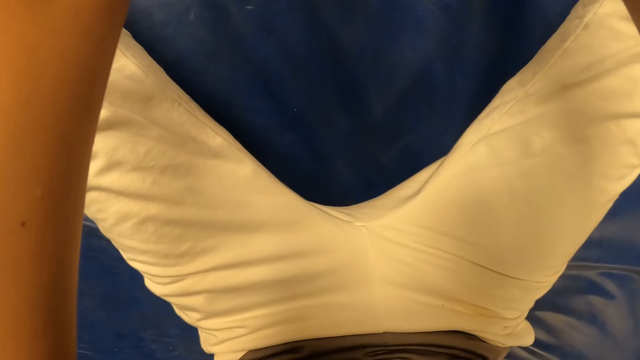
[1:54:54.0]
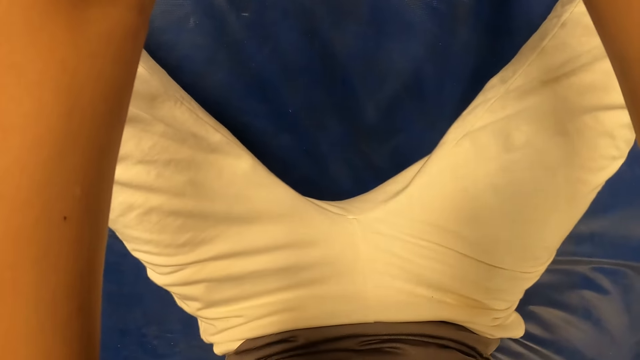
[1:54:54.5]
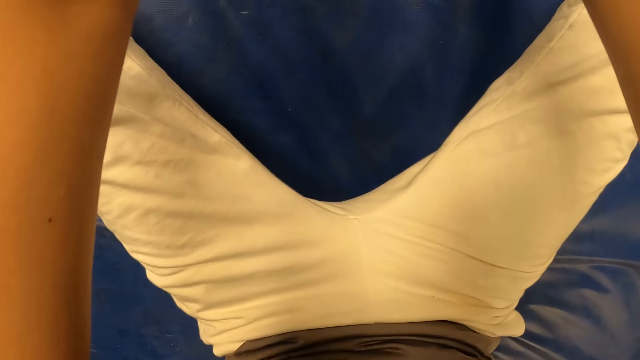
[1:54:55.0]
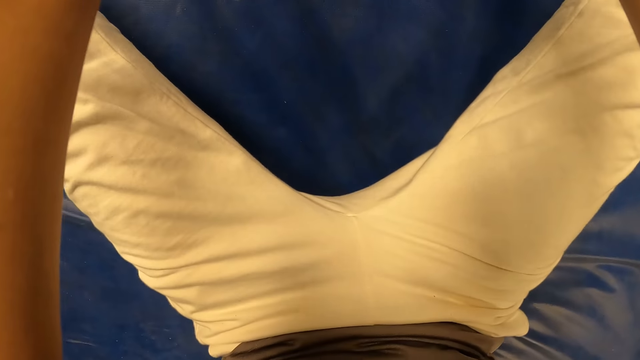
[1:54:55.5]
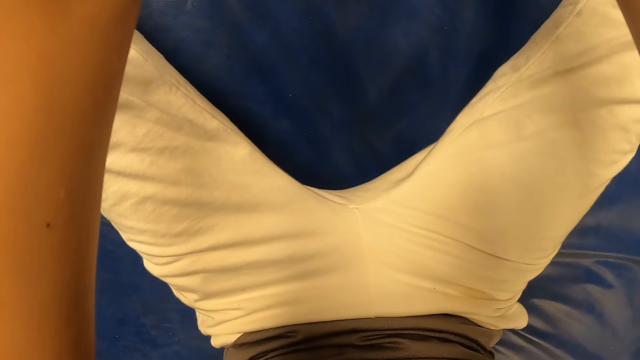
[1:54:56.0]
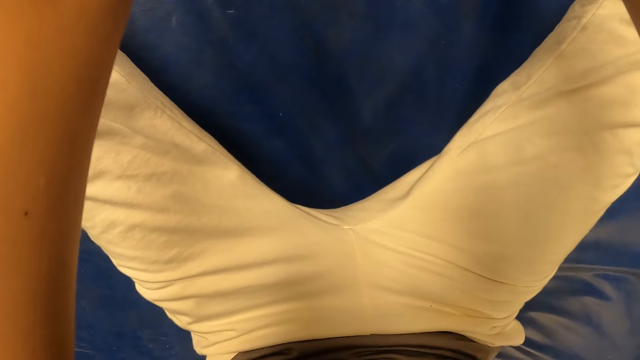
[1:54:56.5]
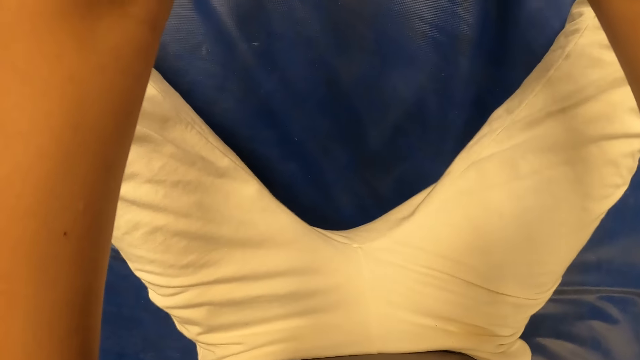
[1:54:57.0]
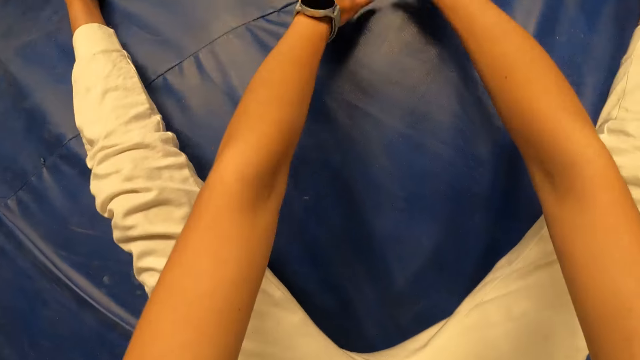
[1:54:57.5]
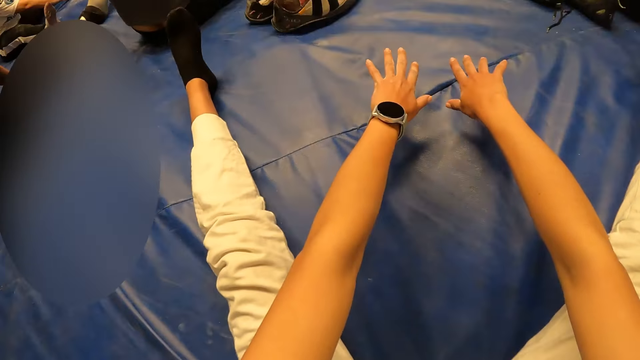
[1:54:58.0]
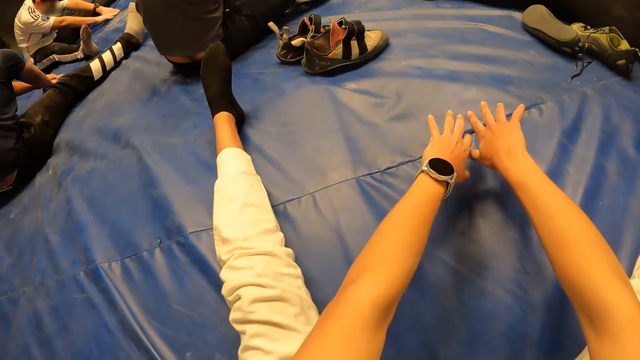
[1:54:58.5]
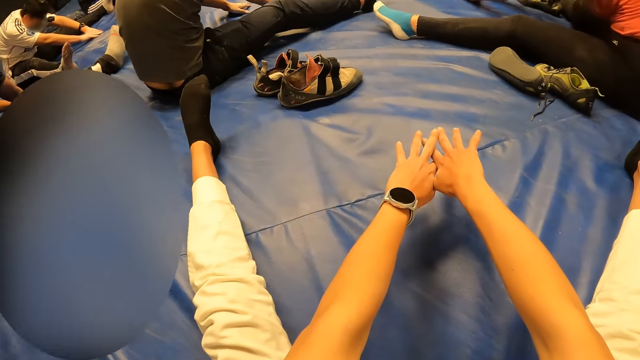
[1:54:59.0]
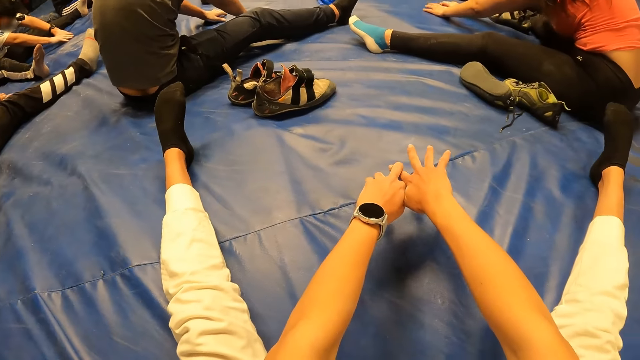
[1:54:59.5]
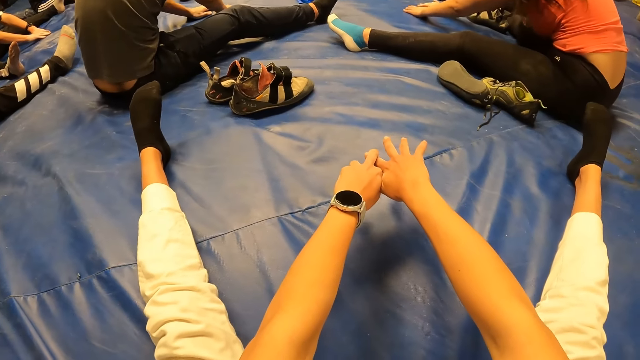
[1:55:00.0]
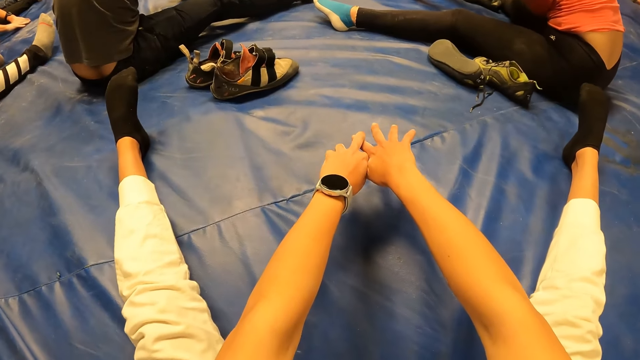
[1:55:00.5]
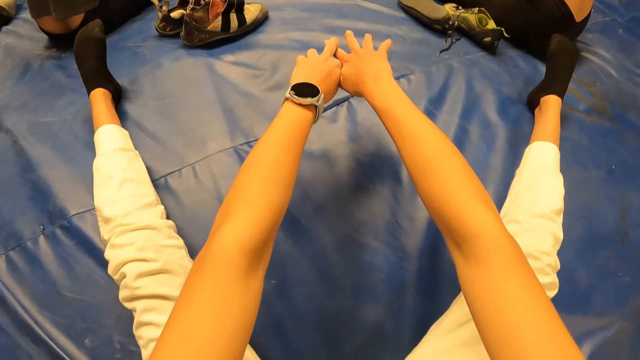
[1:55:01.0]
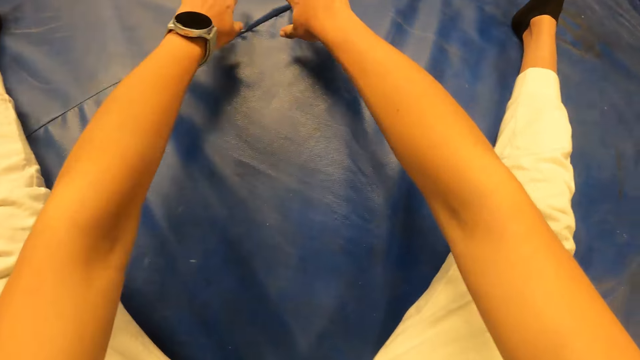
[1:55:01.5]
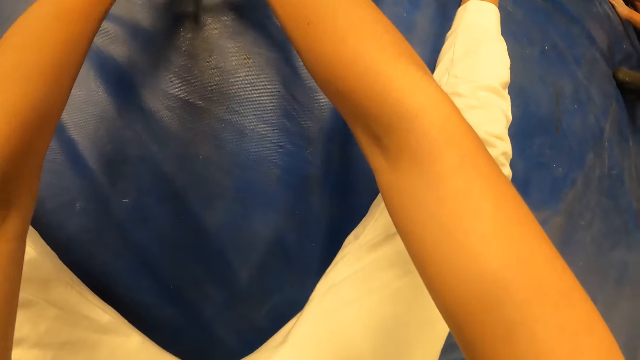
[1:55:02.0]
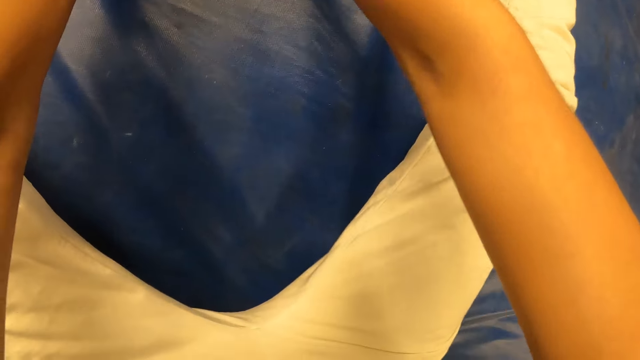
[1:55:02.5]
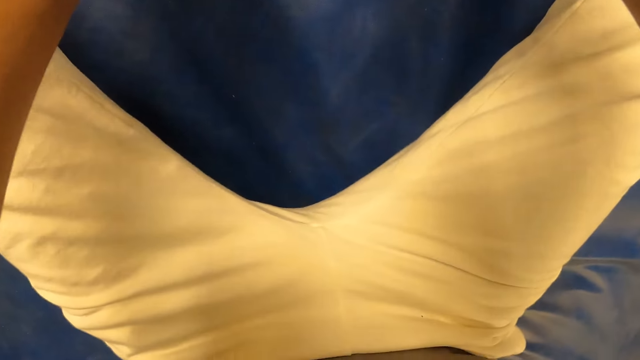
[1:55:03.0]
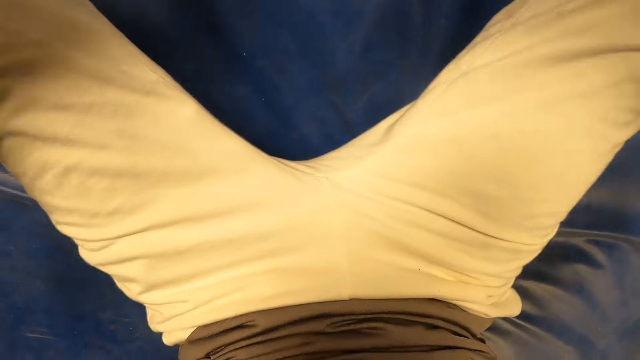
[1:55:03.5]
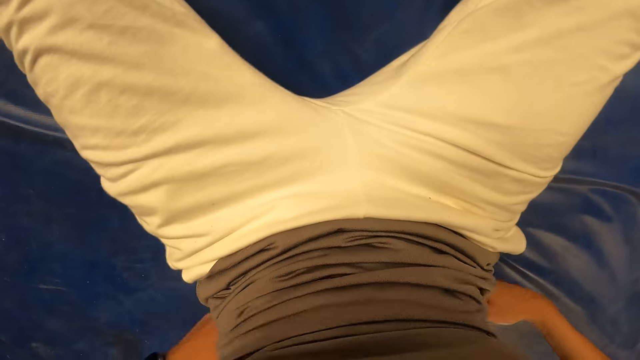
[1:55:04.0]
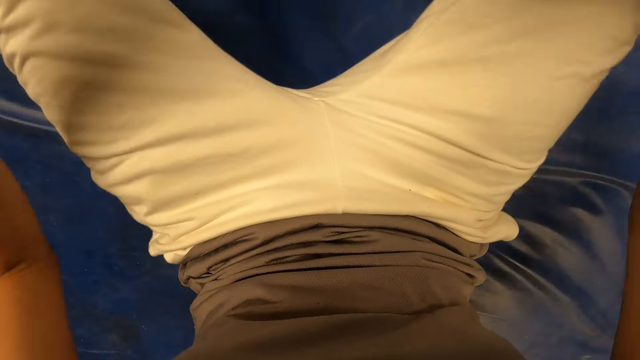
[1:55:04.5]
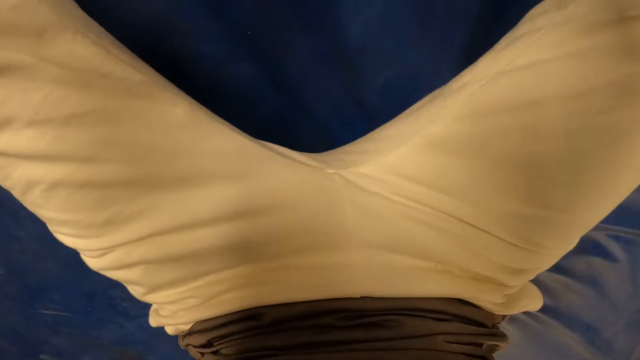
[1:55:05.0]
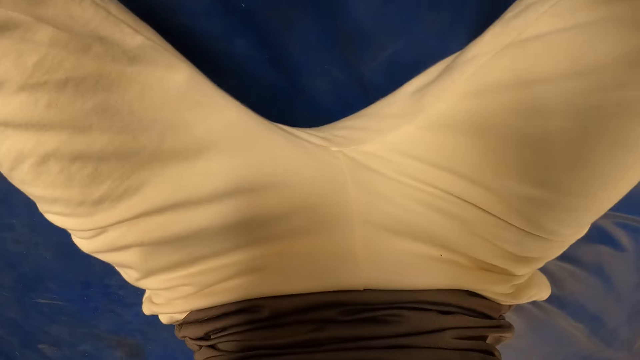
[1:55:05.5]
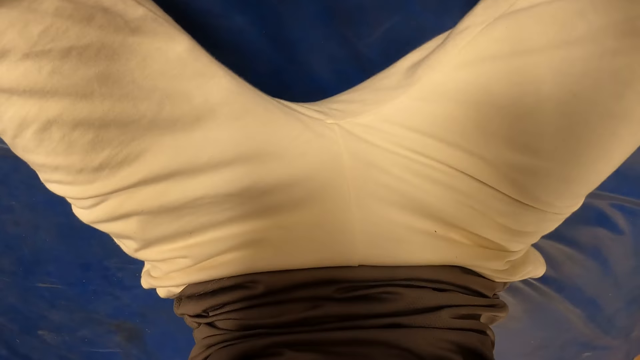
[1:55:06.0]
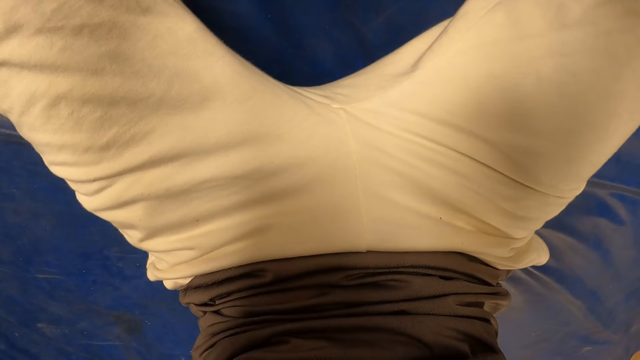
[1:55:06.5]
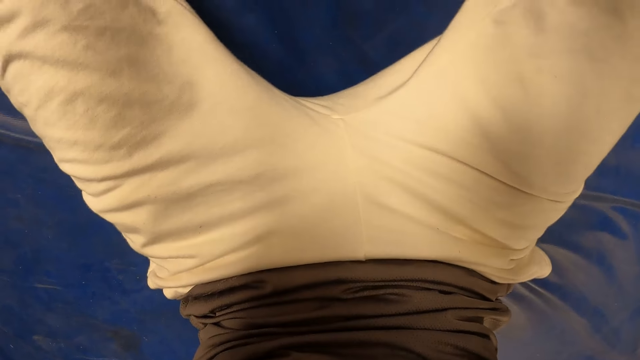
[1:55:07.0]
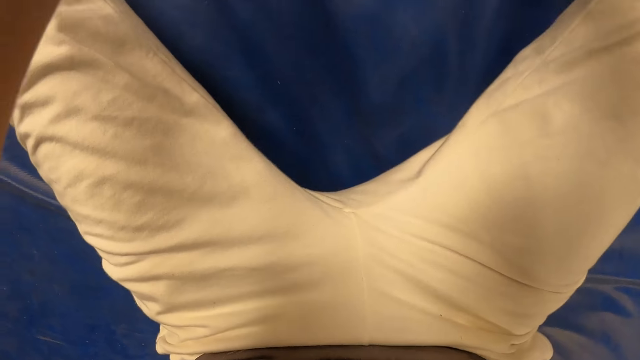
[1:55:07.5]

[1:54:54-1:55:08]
The camera wearer lifts both hands from the foam. He holds his right hand with his left hand. He removes his right hand from his left hand. He adjusts his cloth with both hands. He pulls back both hands. He pulls the shirt. He moves both hands and stretches both hands.

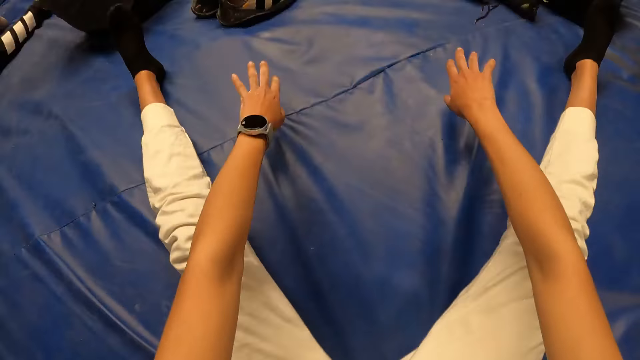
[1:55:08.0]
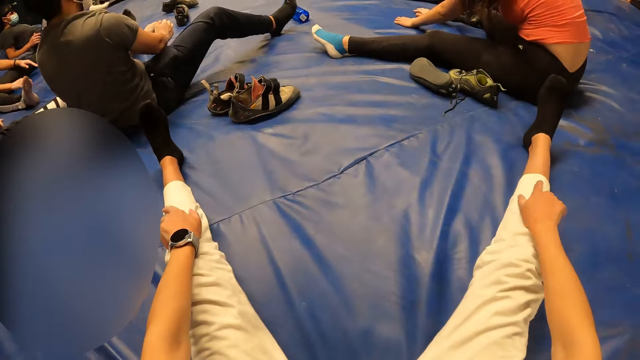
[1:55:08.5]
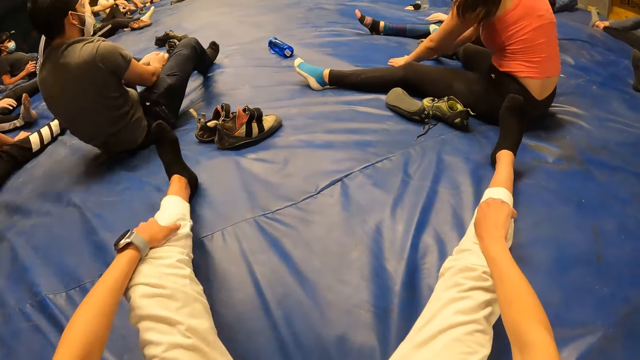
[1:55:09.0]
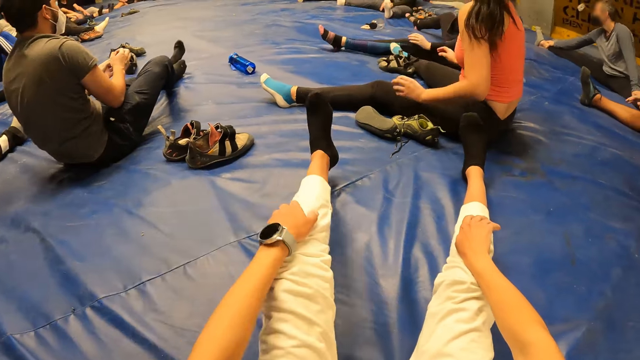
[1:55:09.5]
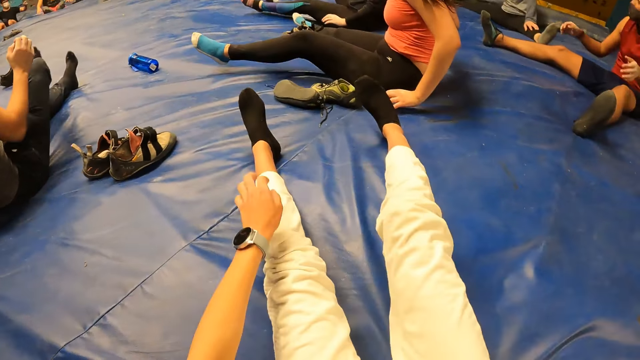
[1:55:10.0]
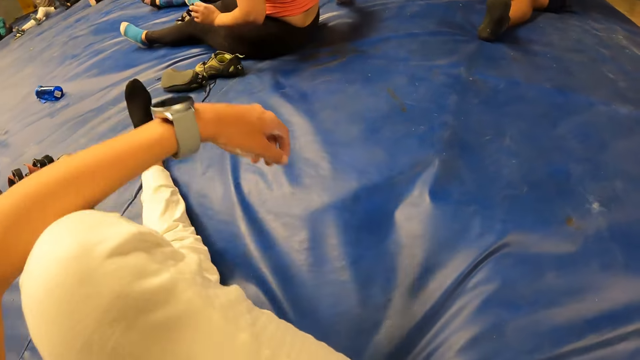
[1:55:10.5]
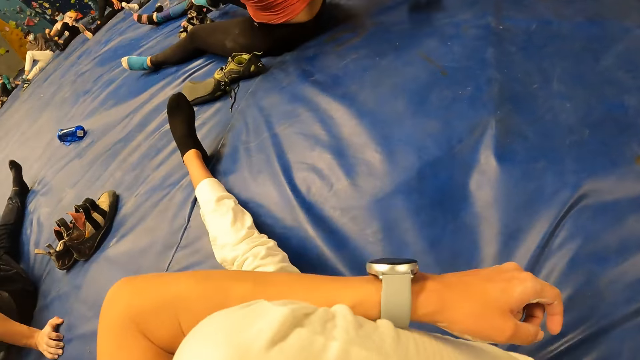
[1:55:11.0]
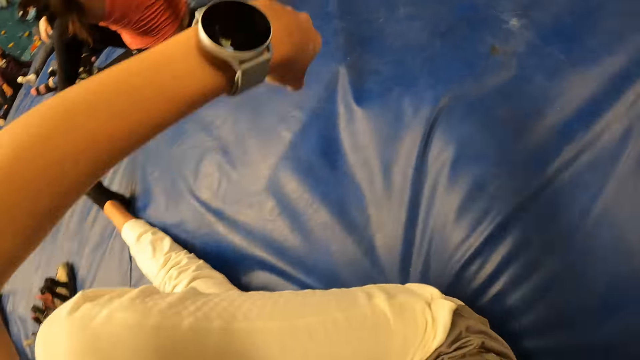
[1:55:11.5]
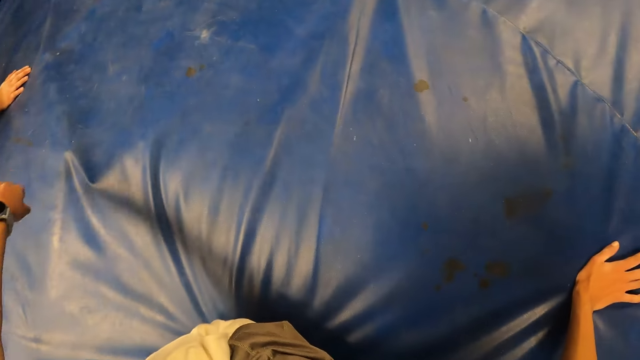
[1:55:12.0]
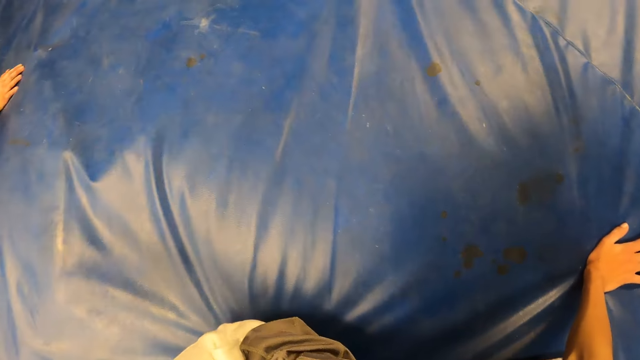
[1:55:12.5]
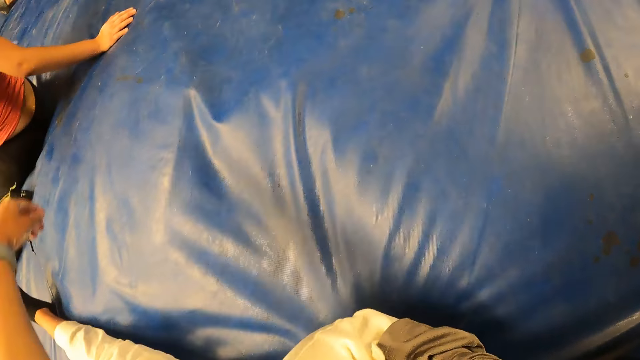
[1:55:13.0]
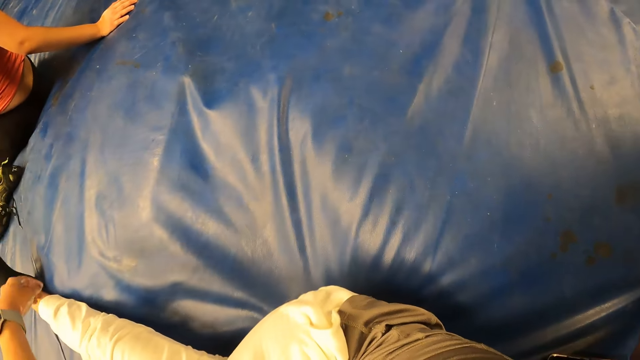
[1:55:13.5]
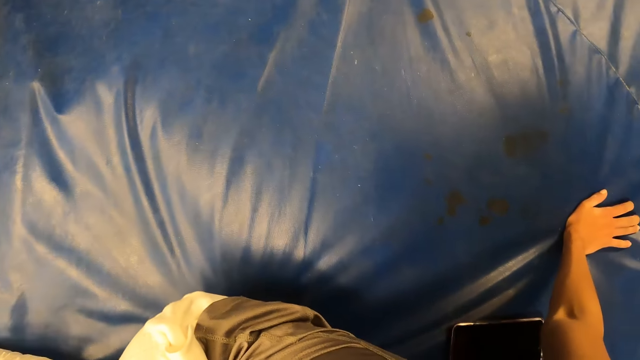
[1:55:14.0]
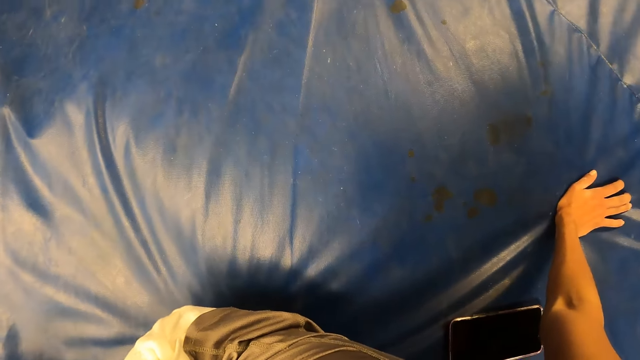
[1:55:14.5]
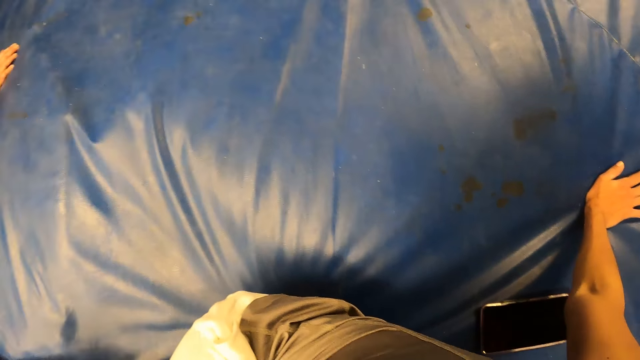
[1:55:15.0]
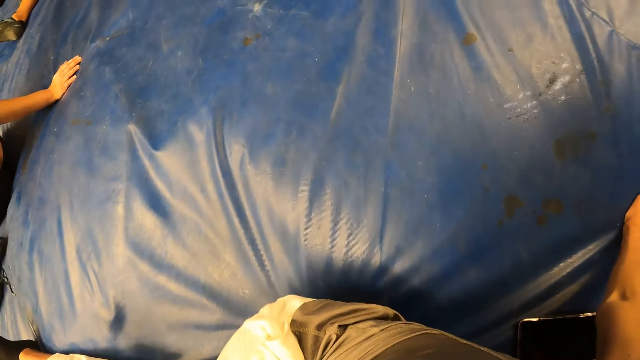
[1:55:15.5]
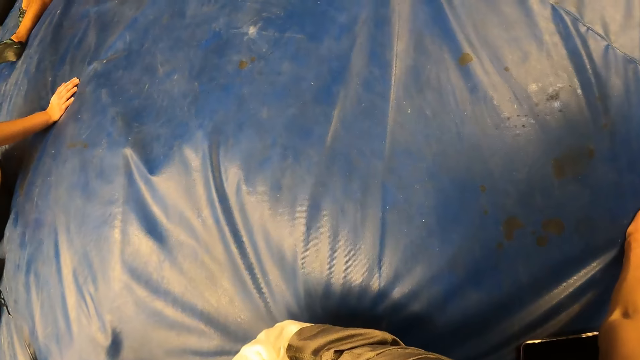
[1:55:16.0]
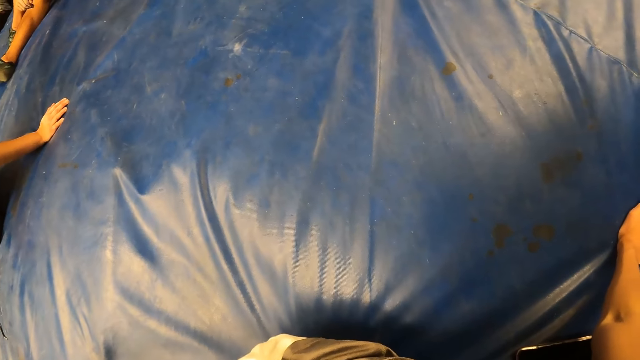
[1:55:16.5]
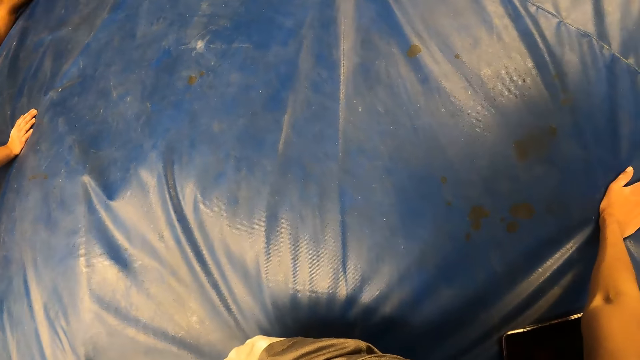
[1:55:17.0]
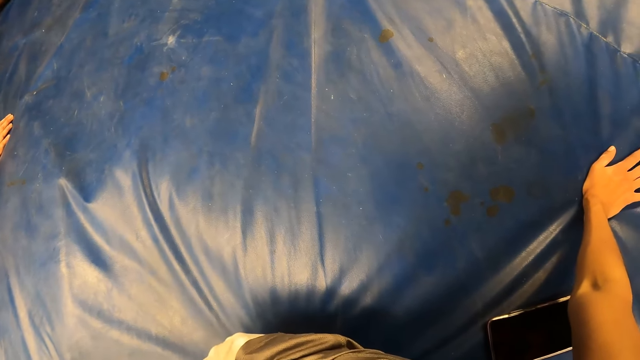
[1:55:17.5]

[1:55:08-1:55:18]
The camera wearer places both hands on his legs. He lifts his left leg from the foam. He moves the left hand. He lifts his right hand from his right leg. He places his left leg on the foam. He lifts his left hand from his left leg. He lifts his right leg from the foam. He moves both hands. He folds his right leg under his left hand. He squeezes the right leg. He looks at the floor. He squeezes the right leg.
